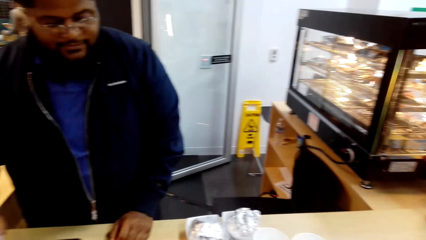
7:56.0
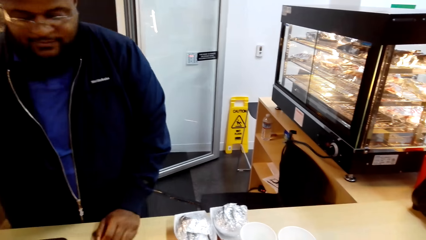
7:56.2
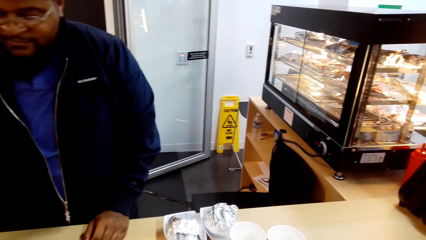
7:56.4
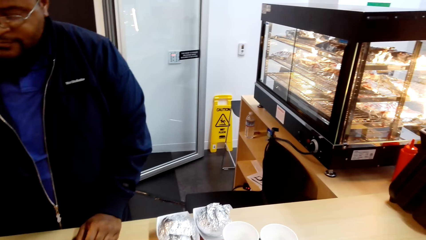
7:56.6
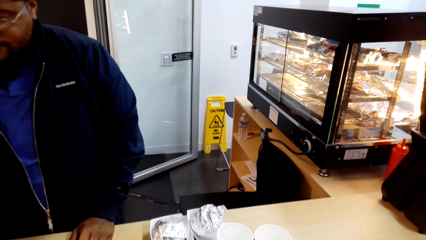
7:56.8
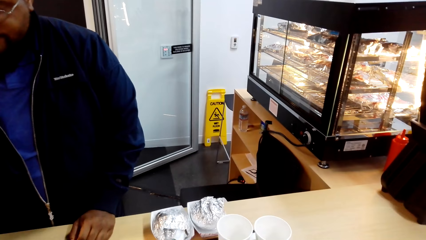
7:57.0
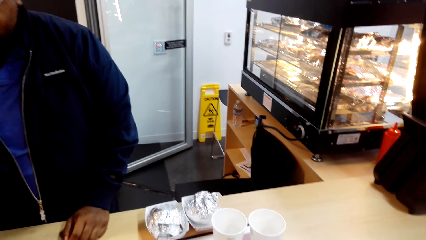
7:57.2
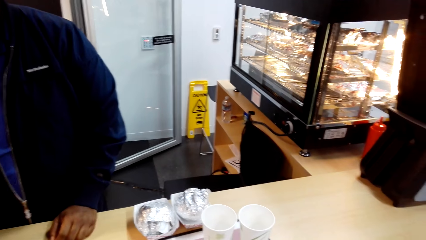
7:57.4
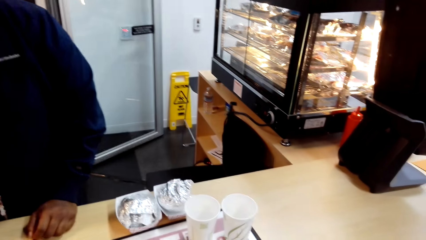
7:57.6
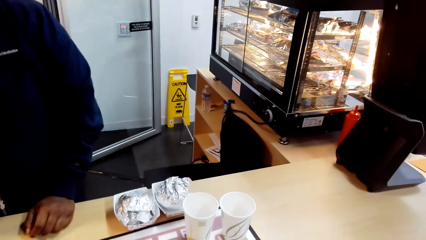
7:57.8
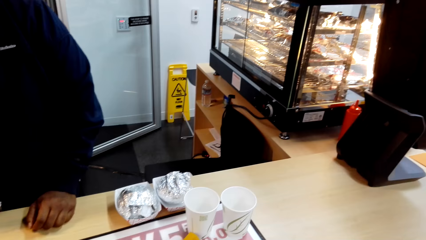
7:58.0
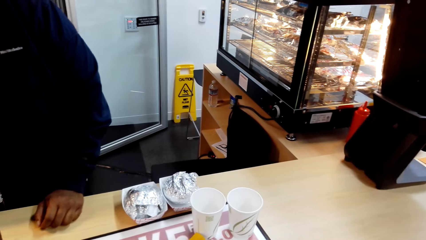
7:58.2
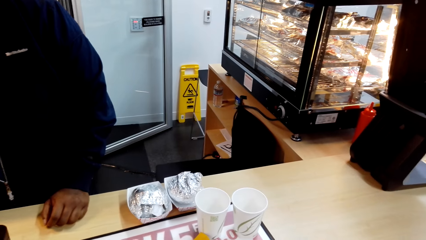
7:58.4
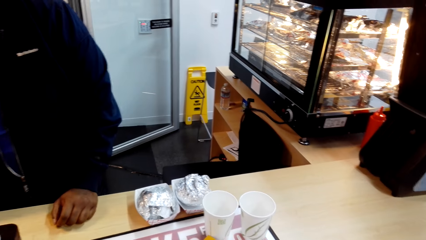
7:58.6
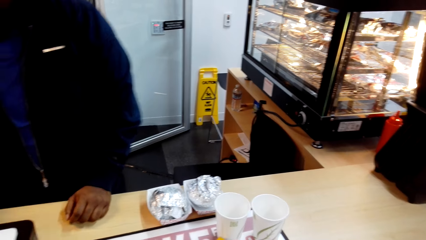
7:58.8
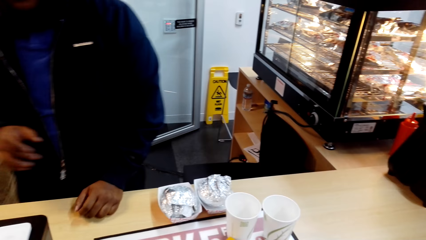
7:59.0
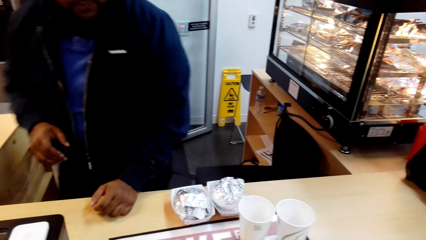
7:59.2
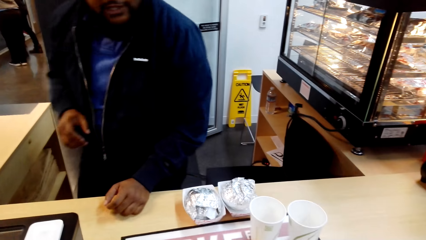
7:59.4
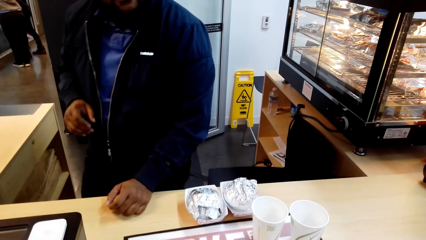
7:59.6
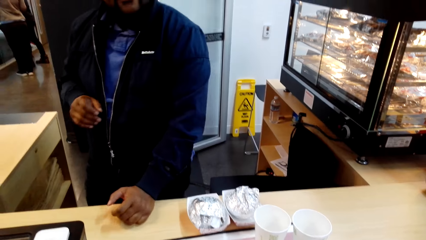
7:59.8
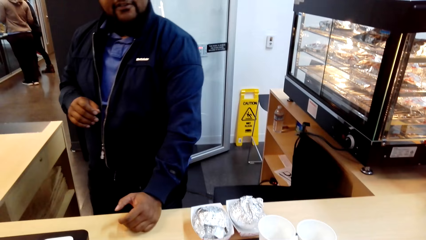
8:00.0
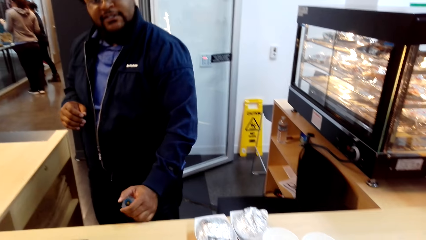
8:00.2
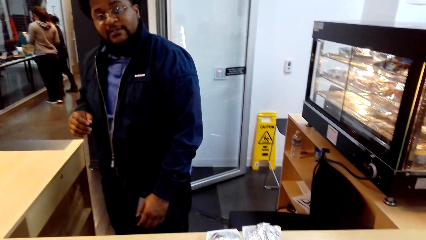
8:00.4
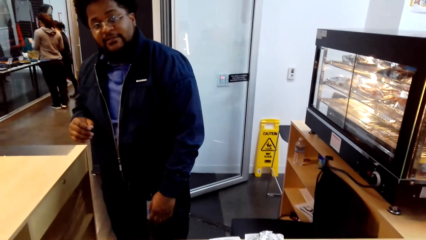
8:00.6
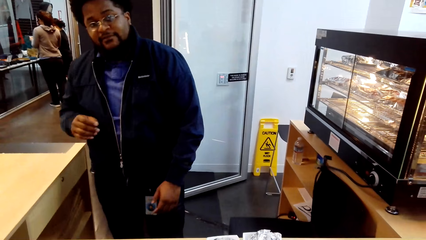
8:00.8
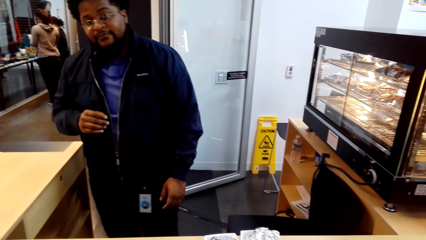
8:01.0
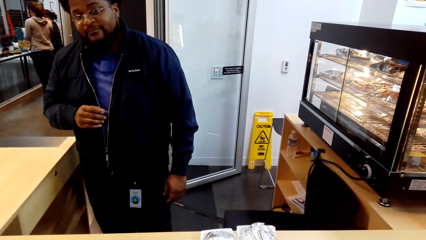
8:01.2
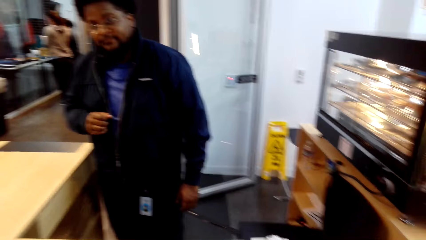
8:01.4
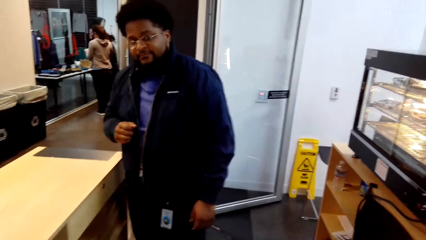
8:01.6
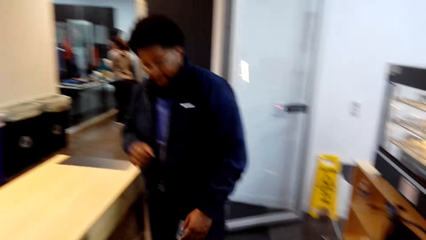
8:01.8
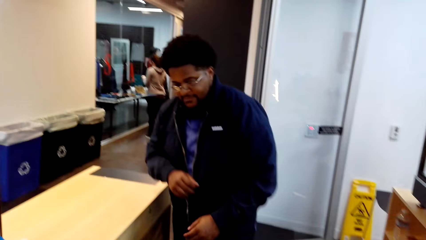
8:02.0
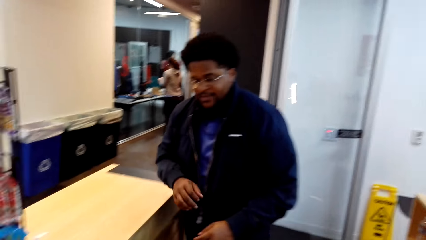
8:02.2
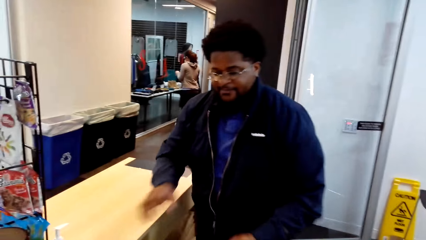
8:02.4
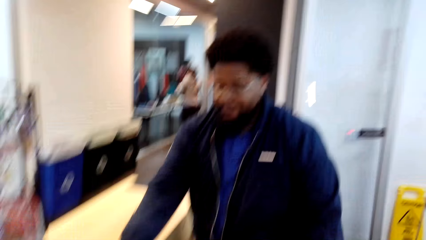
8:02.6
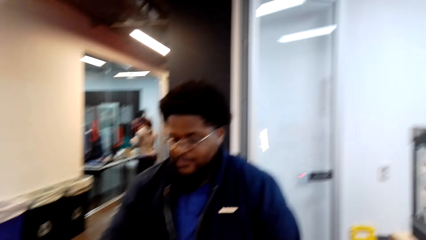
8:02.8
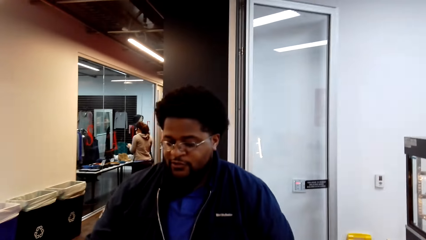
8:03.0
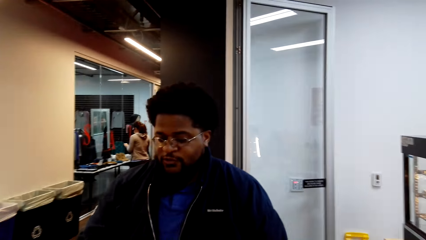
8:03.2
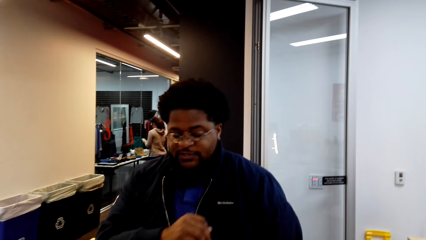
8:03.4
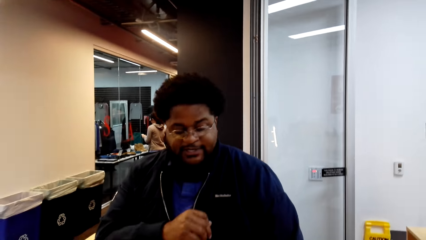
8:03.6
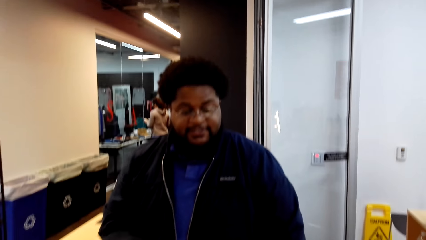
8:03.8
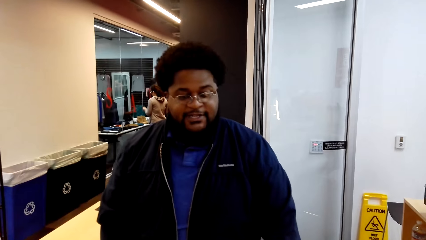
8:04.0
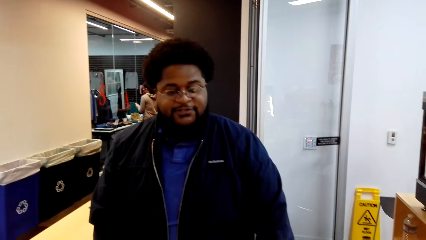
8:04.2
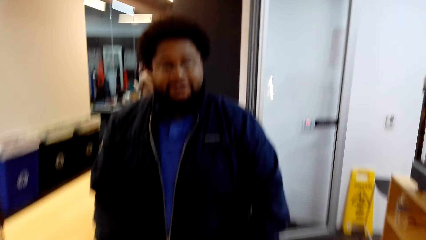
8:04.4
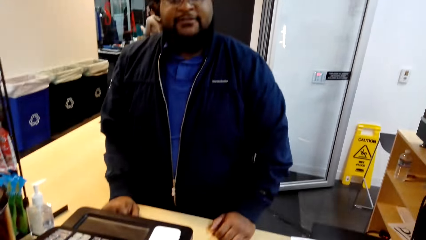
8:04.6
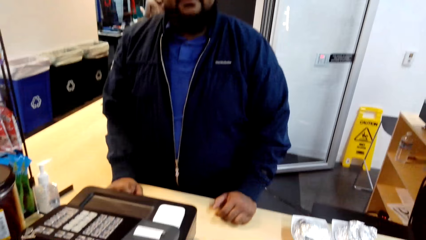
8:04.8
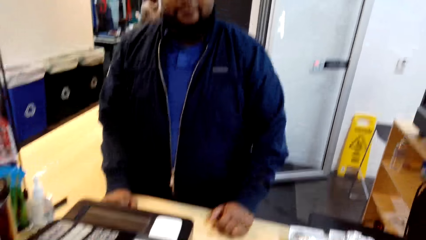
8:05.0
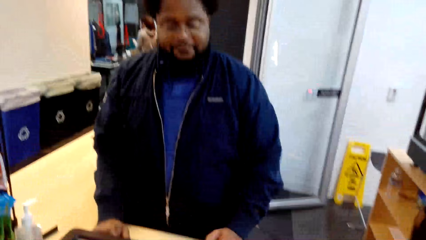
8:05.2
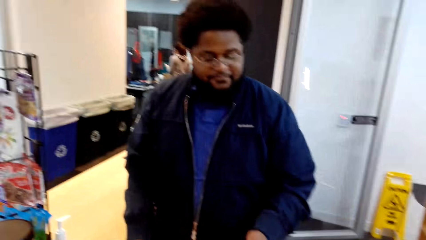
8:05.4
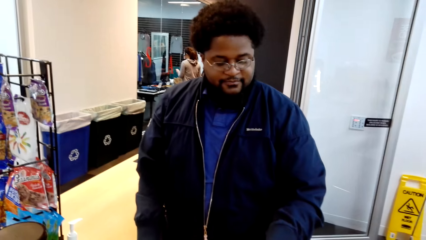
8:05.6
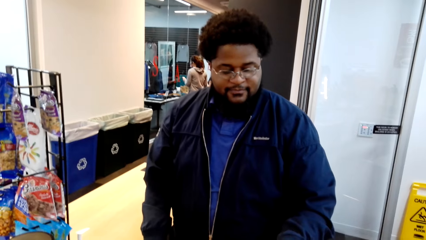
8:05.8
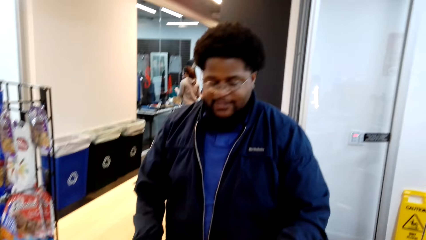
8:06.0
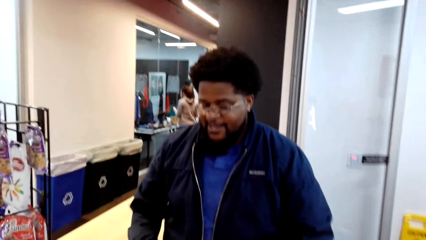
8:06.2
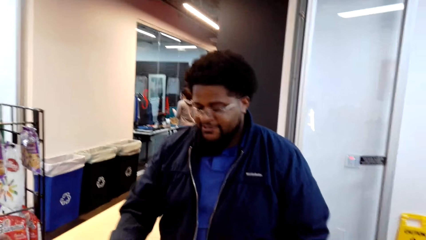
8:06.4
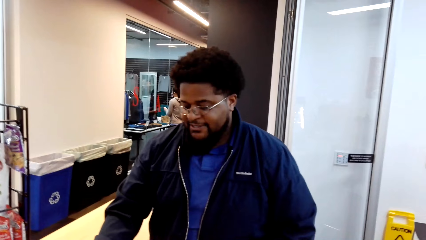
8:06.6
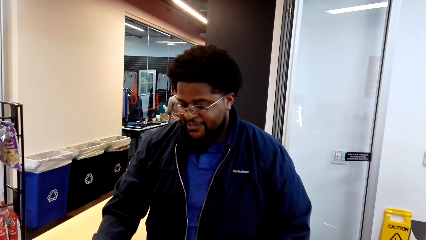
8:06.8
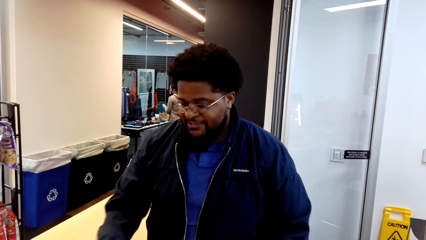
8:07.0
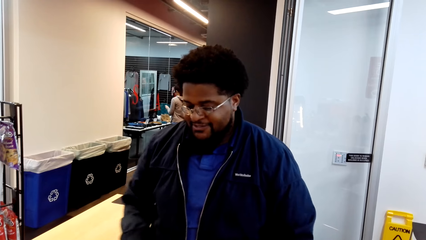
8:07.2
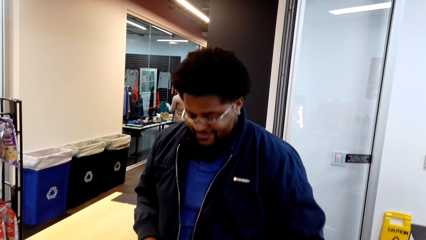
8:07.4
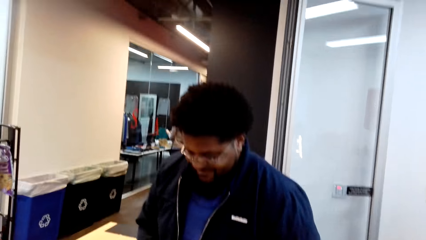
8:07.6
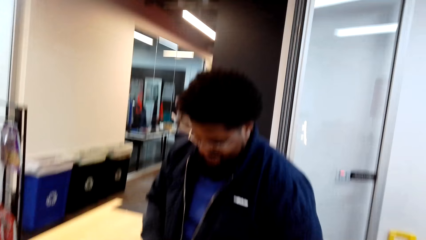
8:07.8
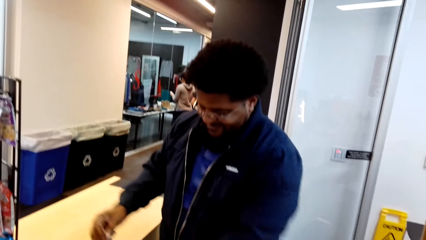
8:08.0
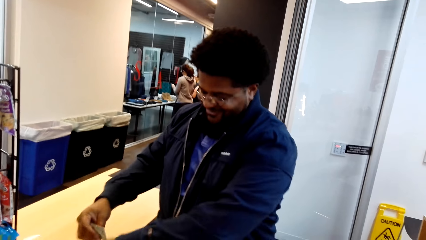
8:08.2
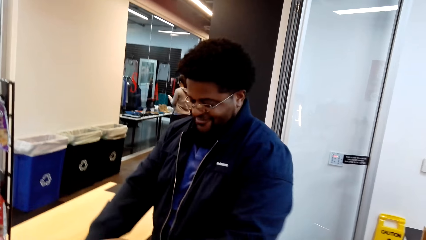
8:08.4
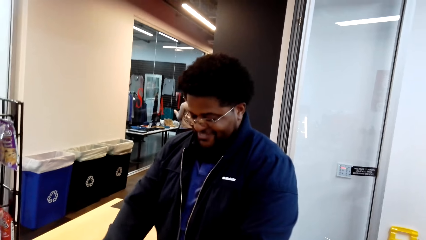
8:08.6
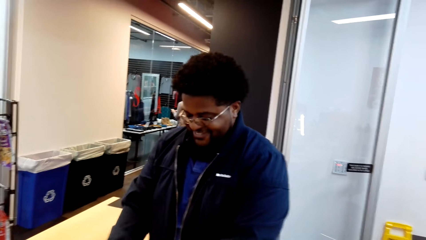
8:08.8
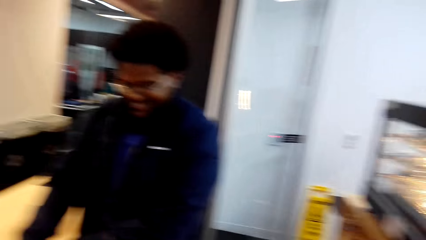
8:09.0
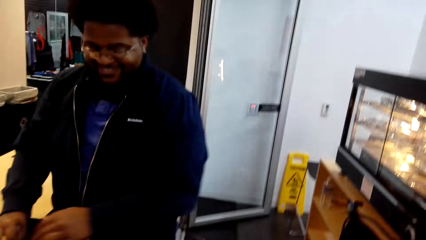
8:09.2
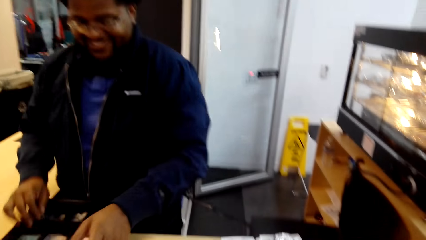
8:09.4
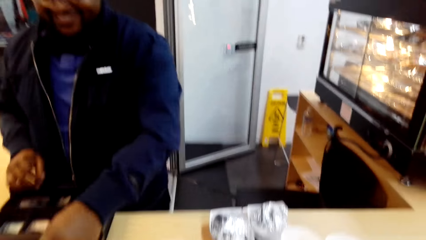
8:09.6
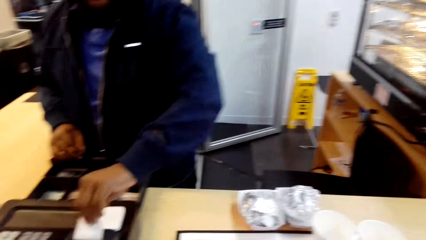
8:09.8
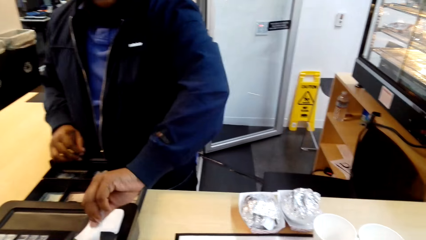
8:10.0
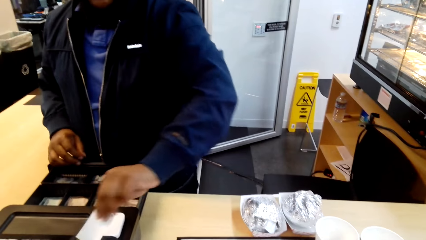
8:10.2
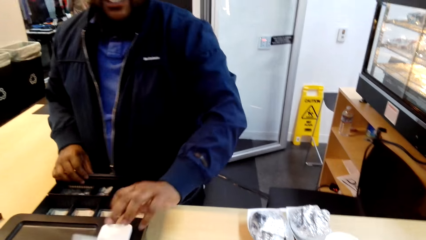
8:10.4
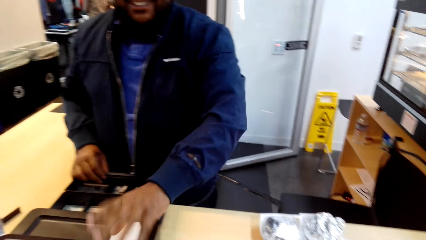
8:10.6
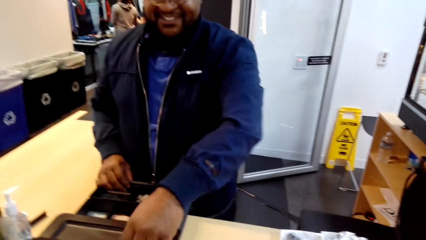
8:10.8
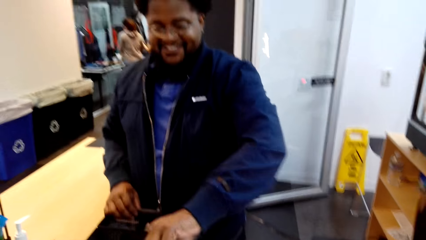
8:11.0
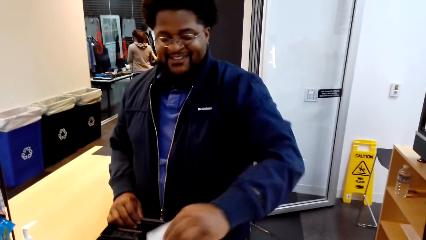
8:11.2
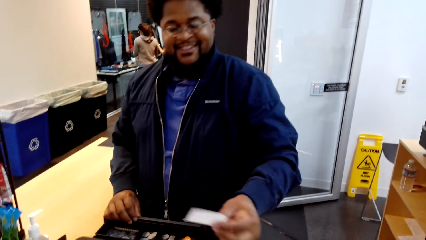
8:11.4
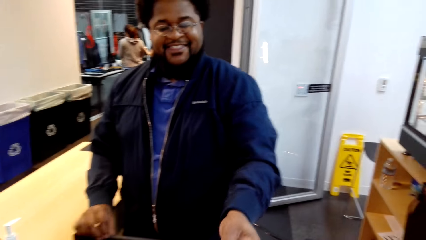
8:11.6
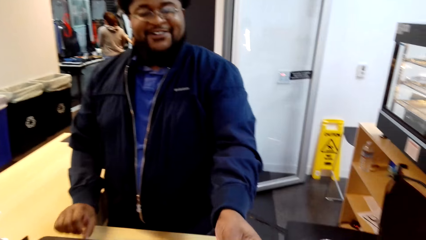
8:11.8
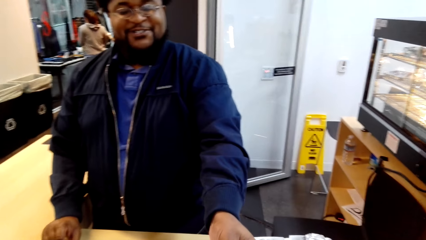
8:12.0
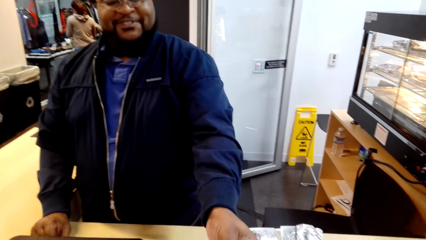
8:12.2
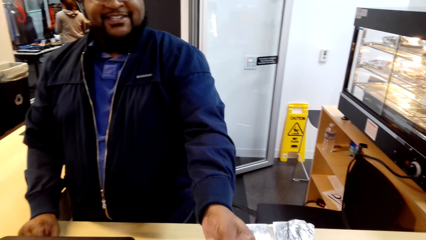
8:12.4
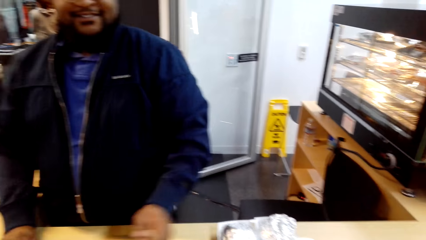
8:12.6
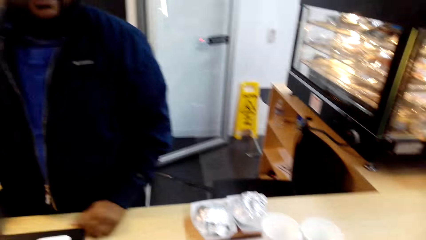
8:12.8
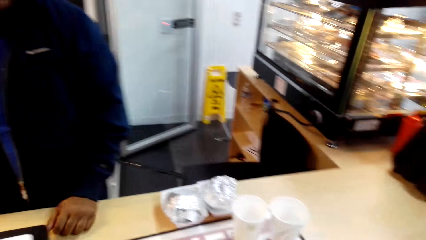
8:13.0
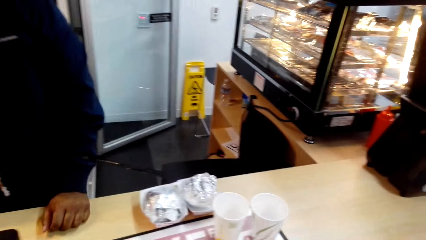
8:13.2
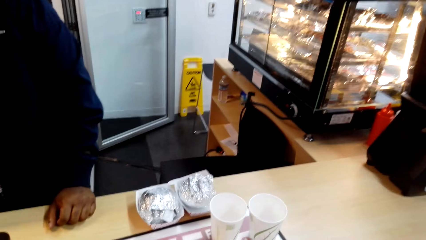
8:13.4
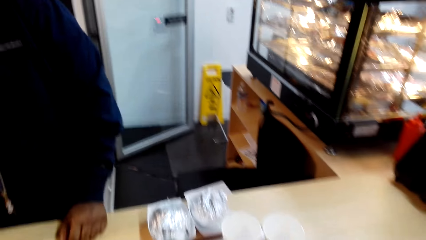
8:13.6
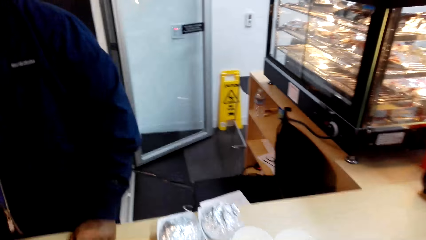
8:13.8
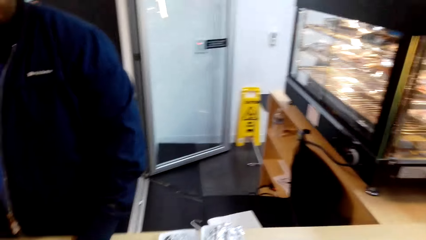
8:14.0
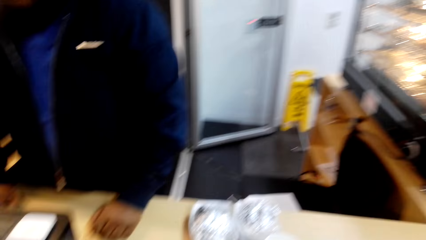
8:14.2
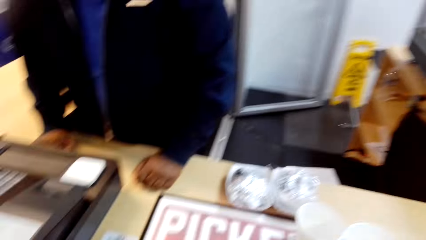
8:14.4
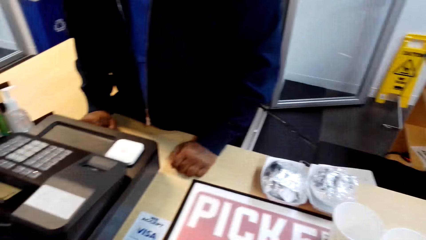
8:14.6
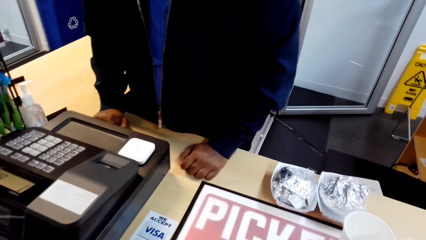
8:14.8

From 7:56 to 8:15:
The person moves at the counter, pulls the drawer, plucks the receipt from the cash register machine and hands over the receipt to the camera wearer.
